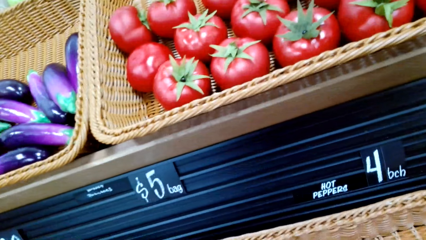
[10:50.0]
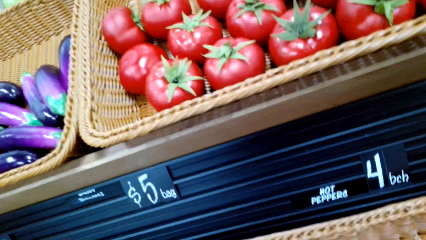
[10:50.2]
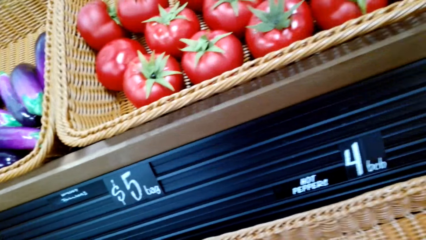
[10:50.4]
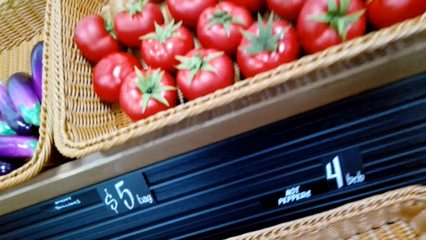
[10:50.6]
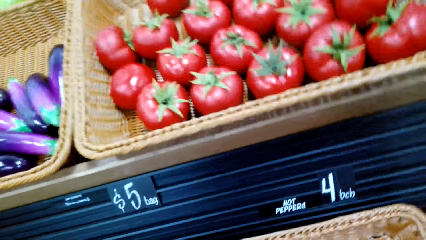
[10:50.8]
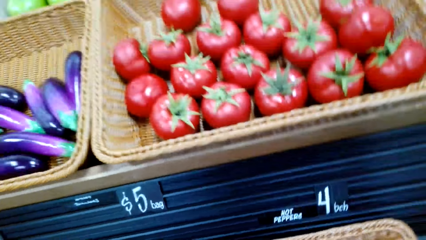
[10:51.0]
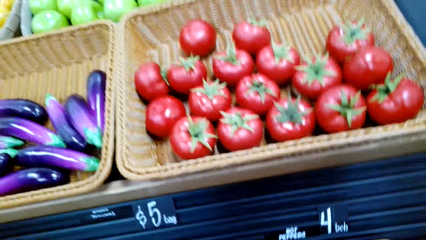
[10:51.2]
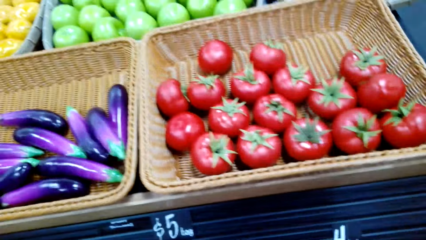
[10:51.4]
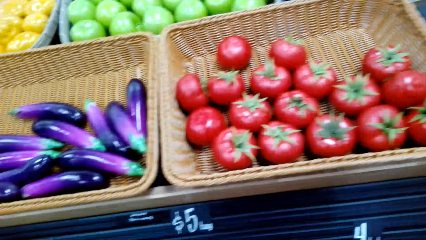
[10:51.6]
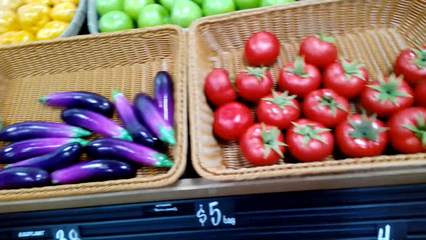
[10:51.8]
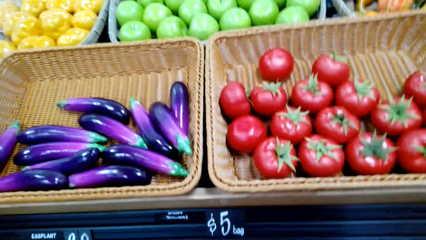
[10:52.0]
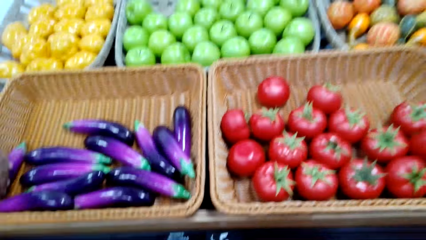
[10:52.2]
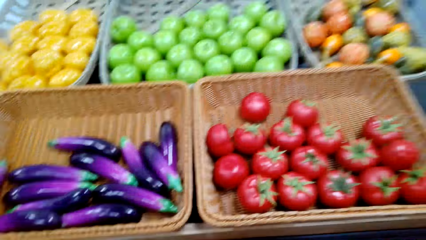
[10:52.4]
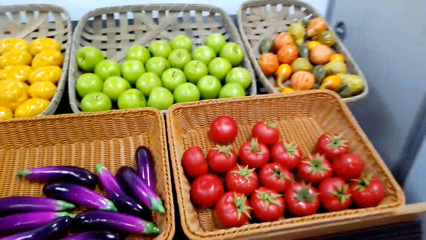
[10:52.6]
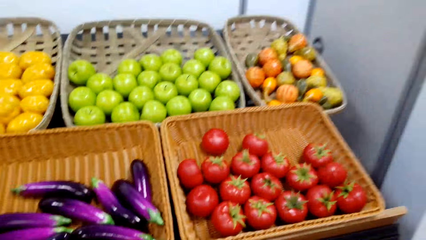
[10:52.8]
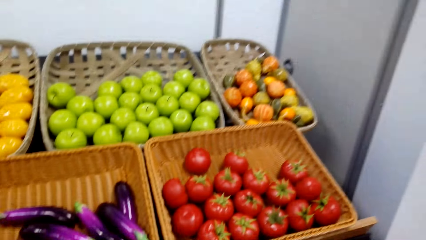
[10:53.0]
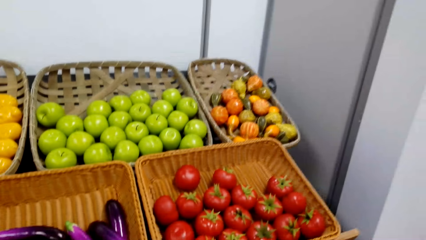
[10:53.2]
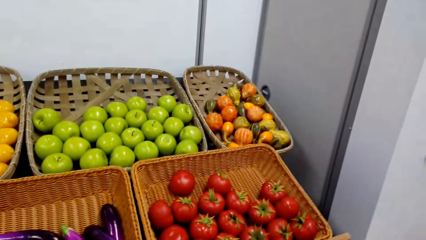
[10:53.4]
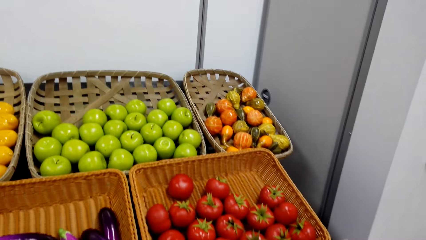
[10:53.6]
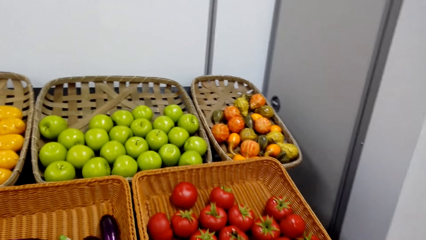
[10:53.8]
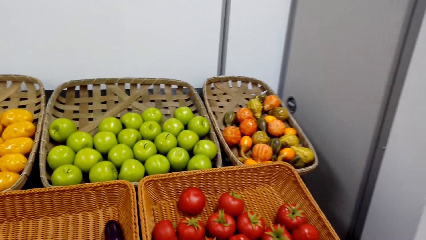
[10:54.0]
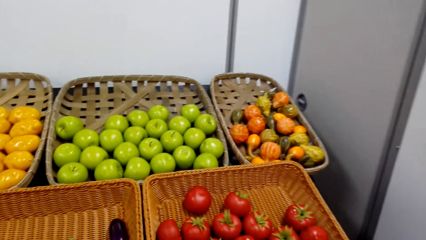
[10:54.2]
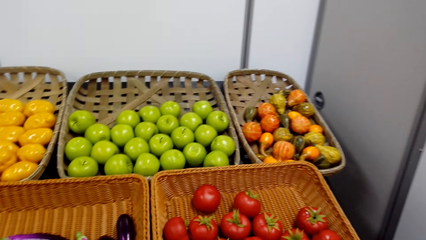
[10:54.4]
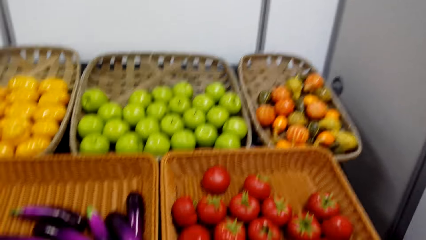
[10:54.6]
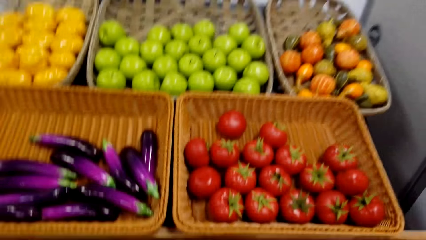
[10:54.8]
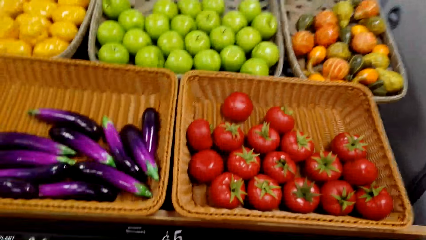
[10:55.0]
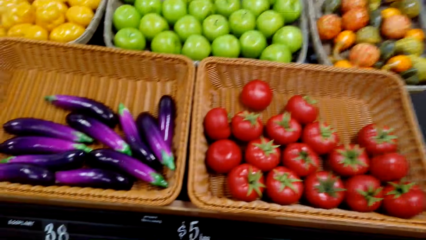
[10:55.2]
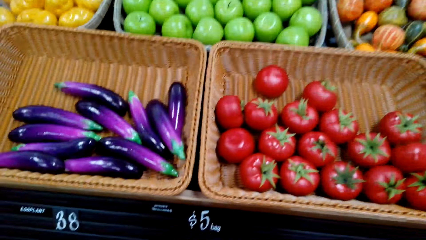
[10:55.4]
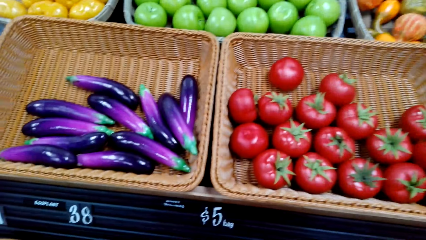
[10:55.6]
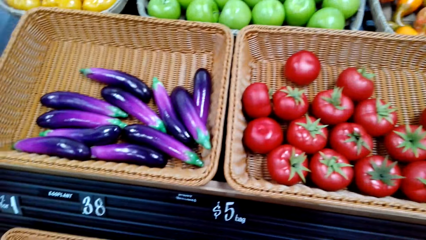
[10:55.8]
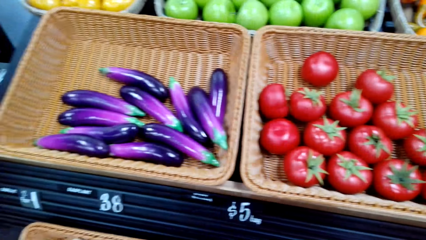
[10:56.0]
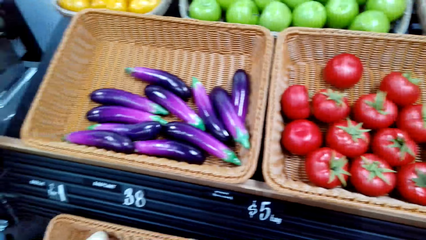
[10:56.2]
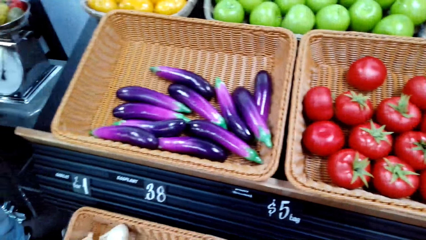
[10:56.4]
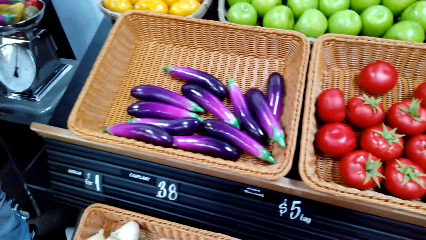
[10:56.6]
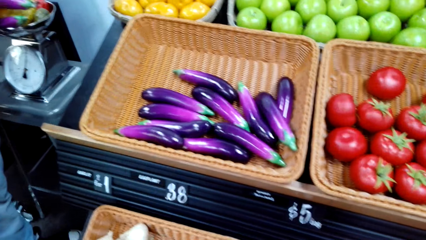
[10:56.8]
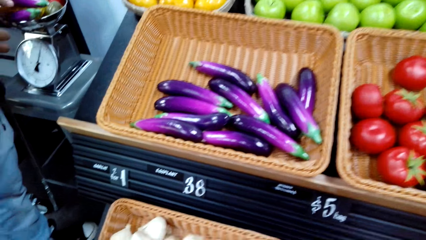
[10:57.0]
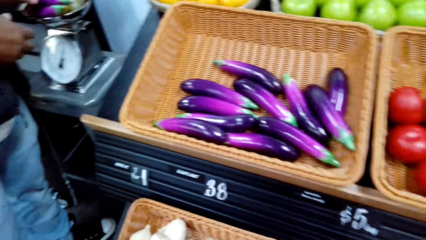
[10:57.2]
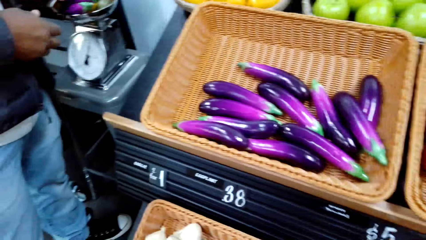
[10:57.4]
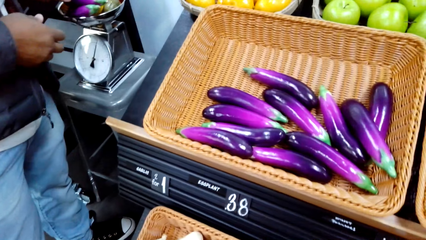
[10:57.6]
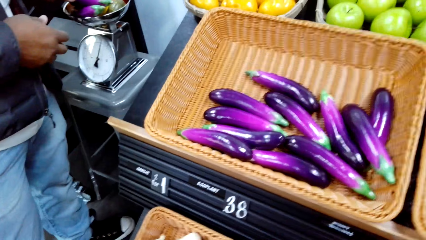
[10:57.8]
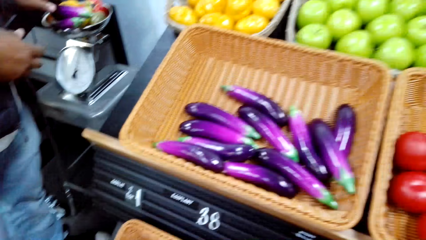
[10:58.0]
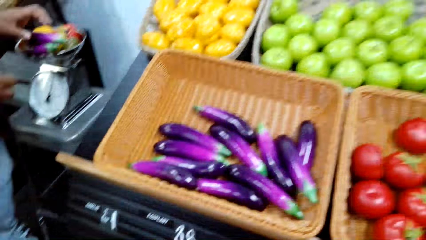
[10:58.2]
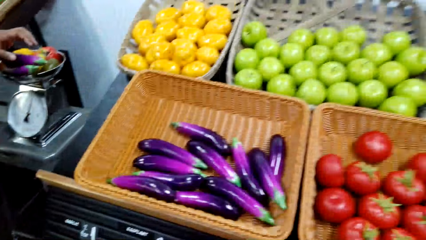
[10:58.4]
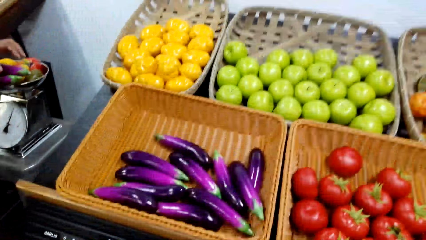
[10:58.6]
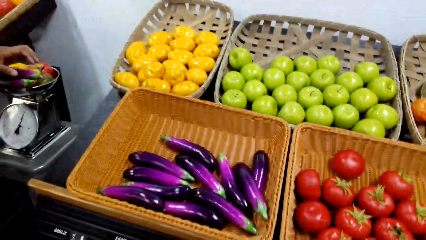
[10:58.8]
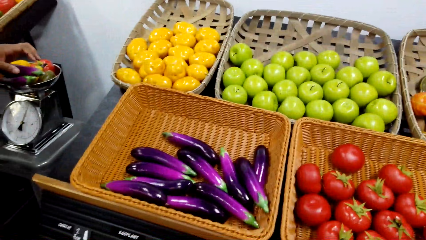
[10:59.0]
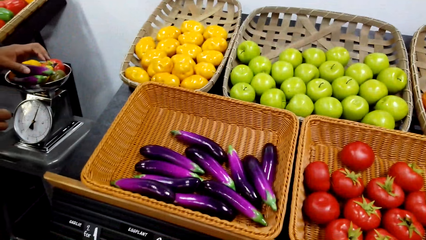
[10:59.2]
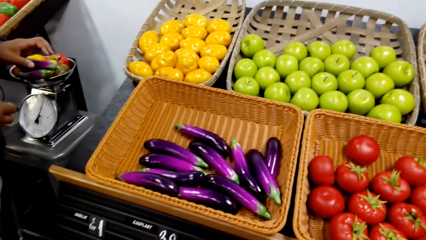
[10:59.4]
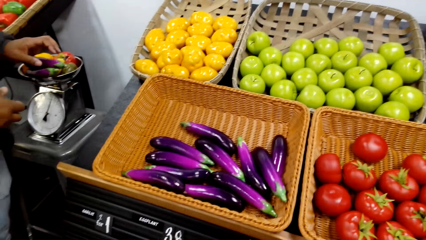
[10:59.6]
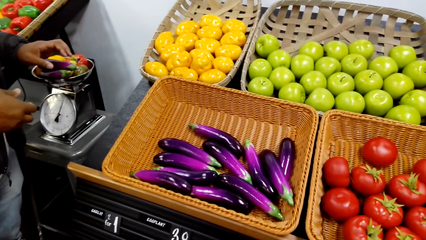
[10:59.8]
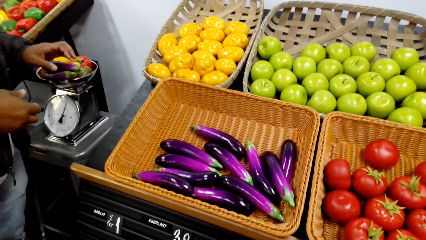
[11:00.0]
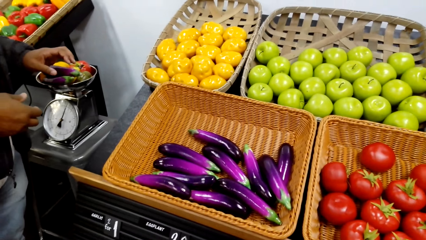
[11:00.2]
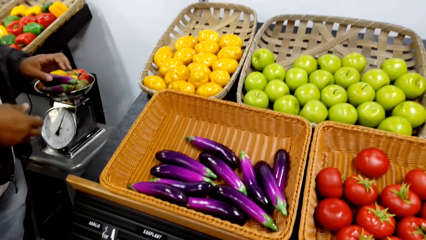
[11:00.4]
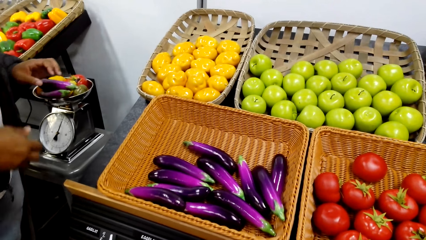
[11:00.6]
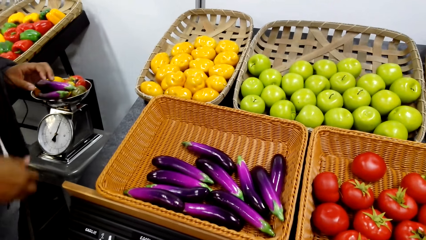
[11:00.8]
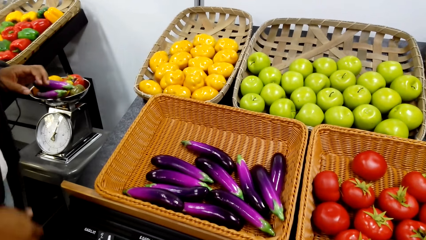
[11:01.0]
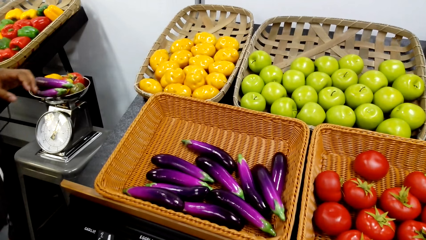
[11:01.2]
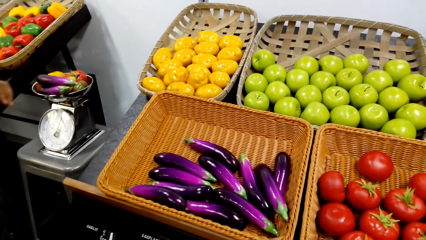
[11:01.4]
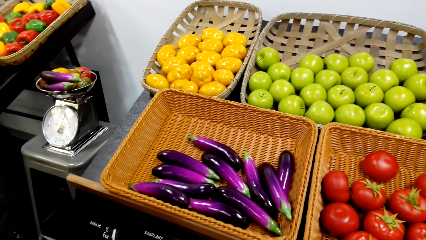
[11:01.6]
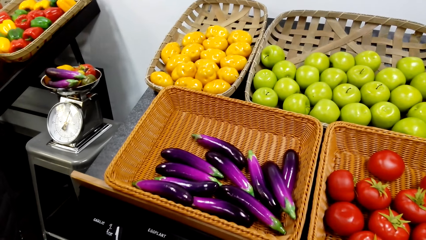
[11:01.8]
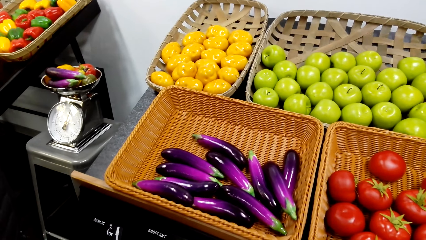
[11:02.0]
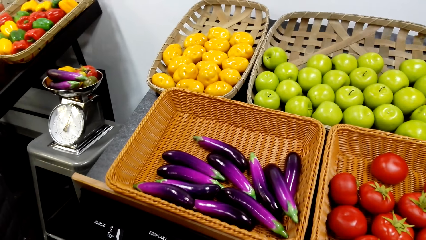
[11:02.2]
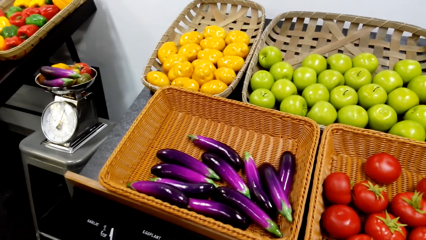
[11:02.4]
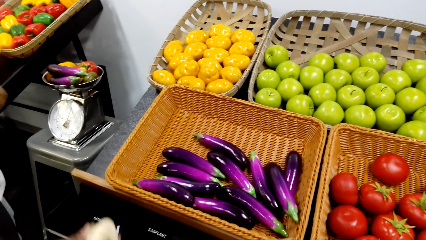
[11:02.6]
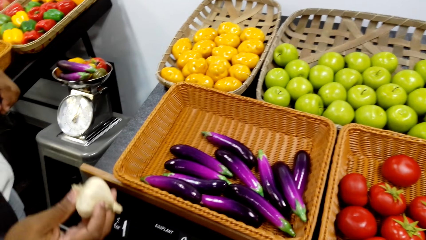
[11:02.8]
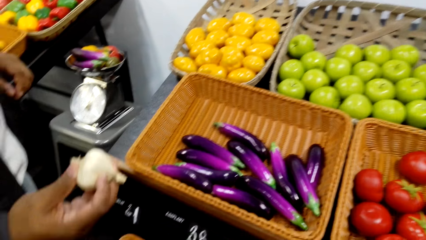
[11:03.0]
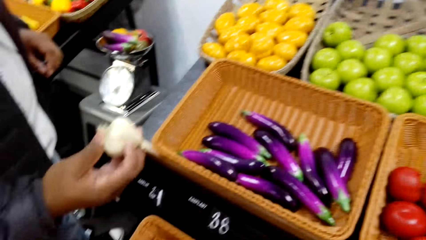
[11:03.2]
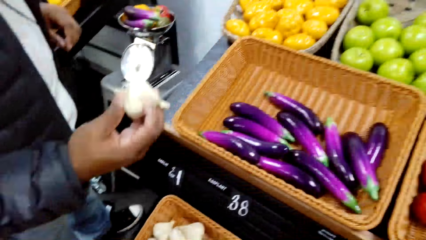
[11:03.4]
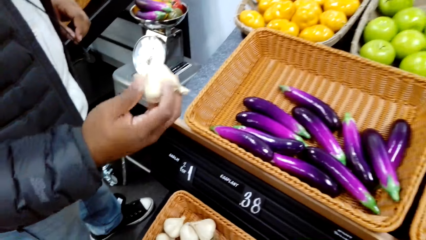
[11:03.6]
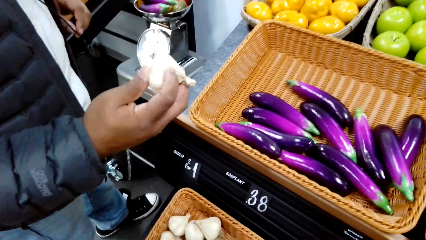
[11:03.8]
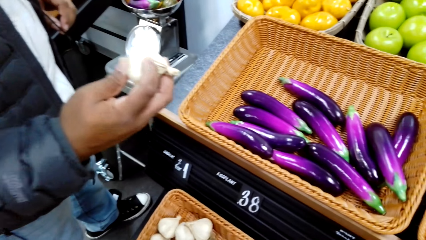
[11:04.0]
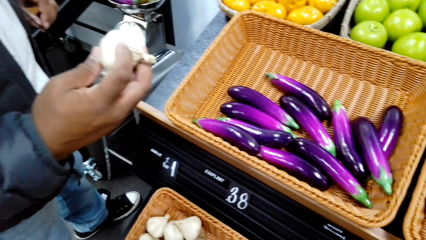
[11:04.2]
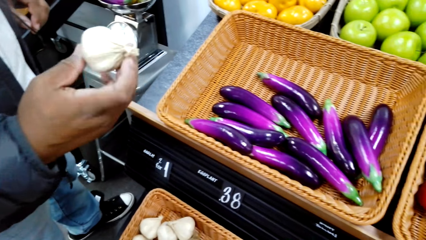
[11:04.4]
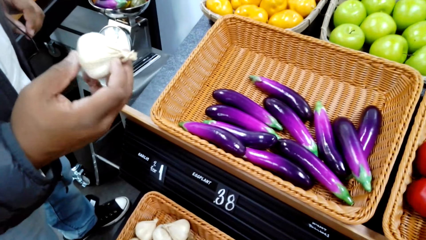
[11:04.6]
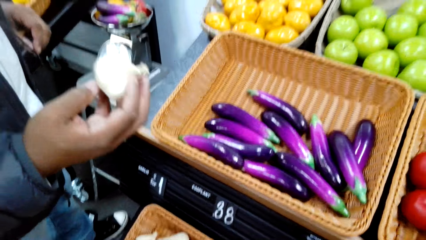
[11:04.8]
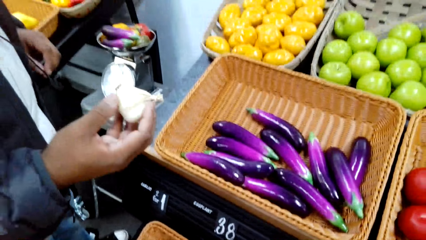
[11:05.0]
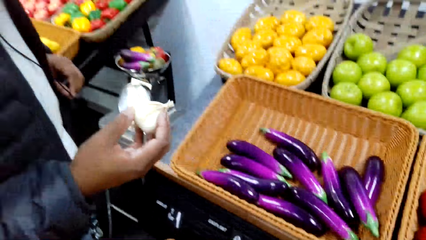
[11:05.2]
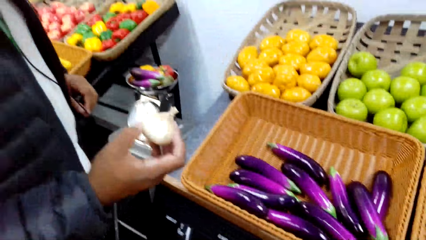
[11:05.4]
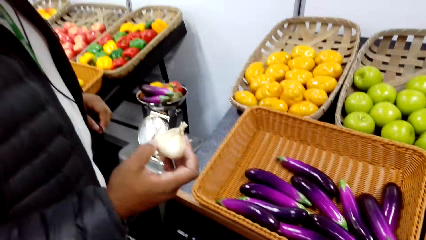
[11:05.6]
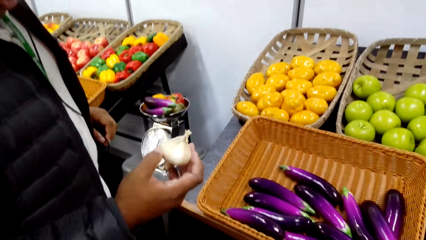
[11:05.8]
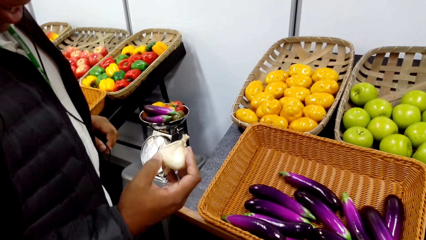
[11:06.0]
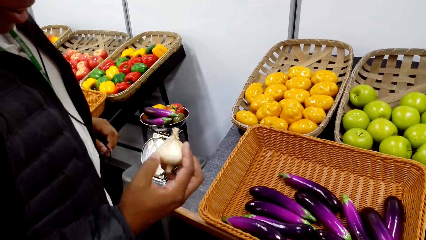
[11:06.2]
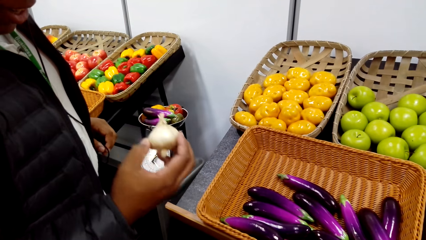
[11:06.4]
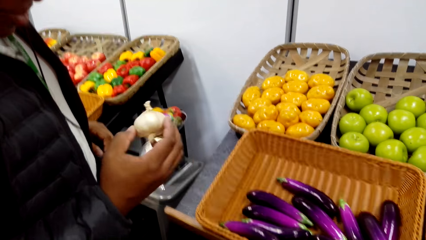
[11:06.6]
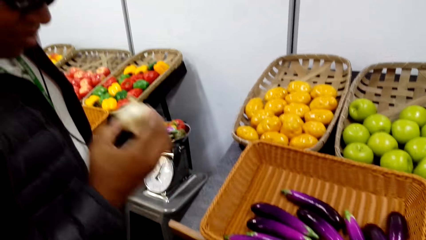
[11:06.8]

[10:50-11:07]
The camera wearer shops at the grocery area in the supermarket. A person weighs the greens or aubergine in the weigh scale. The camera wearer looks around. They remove hands from the weighing scale. The person holds a garlic, looks at the garlic and picks up the garlic.
